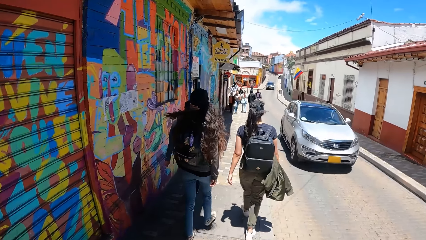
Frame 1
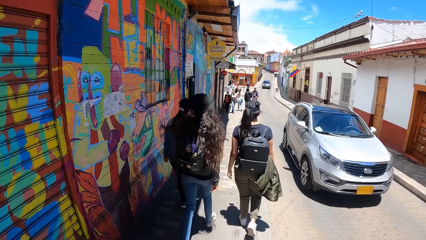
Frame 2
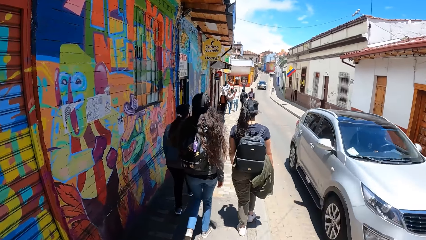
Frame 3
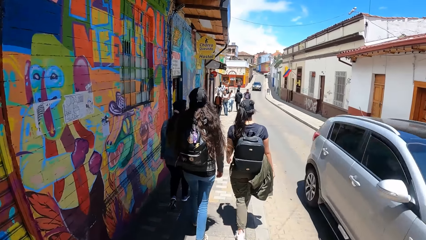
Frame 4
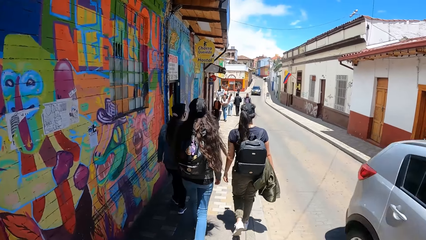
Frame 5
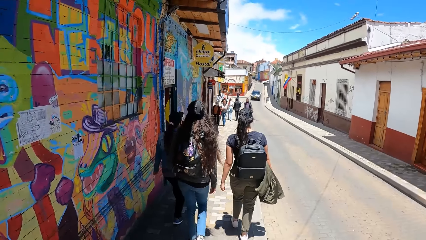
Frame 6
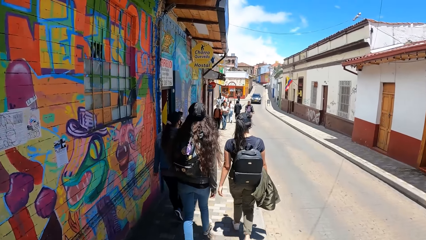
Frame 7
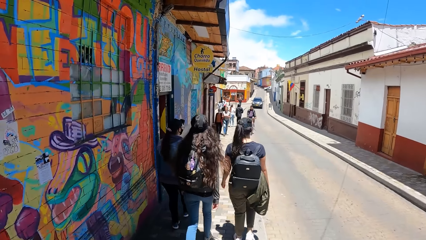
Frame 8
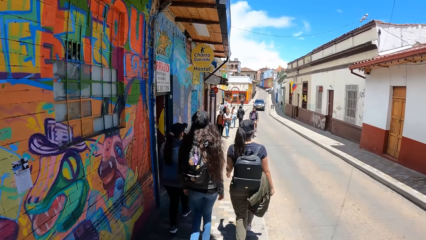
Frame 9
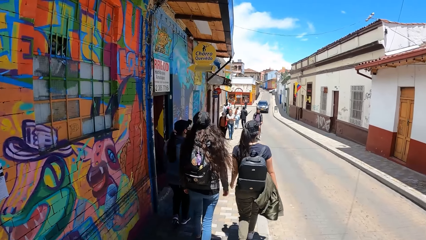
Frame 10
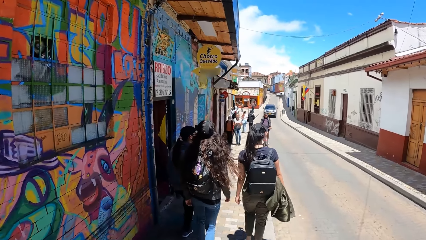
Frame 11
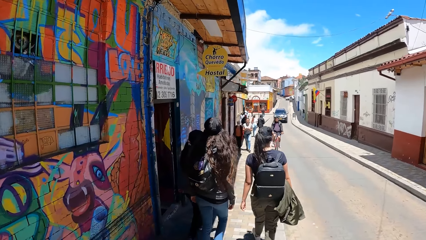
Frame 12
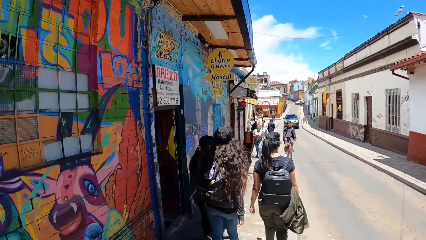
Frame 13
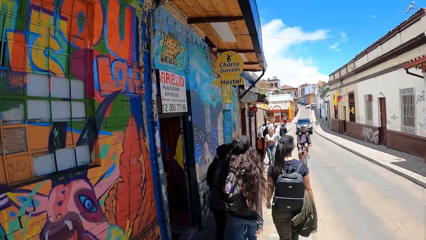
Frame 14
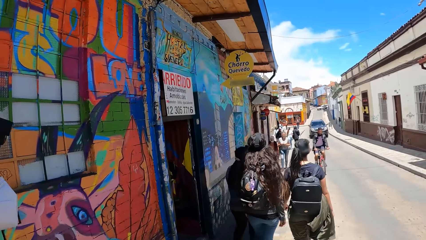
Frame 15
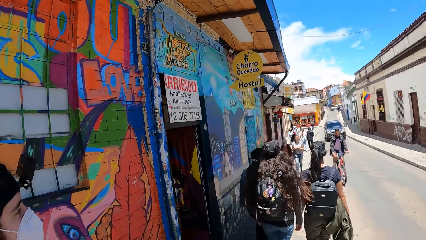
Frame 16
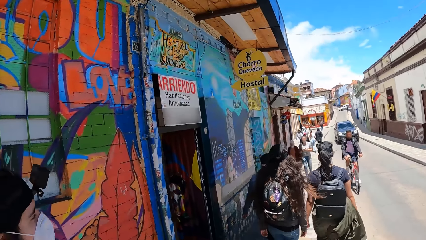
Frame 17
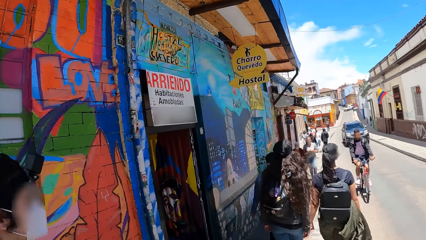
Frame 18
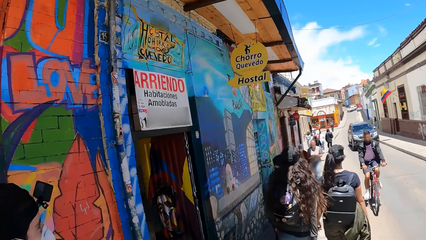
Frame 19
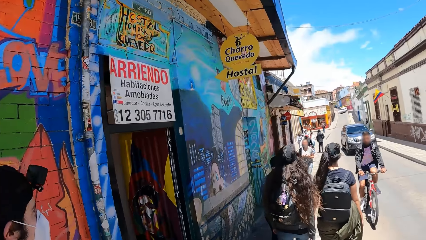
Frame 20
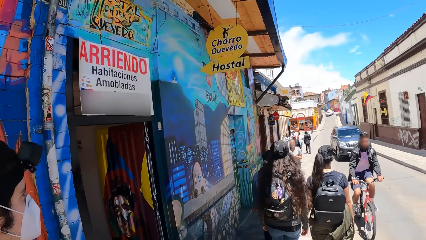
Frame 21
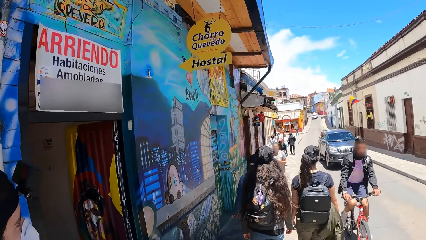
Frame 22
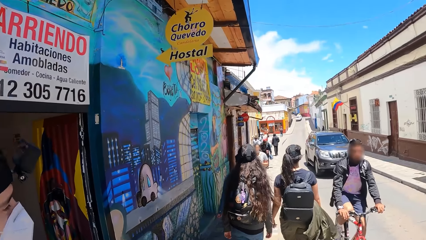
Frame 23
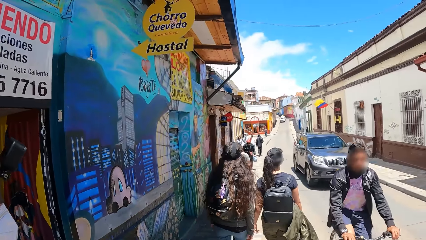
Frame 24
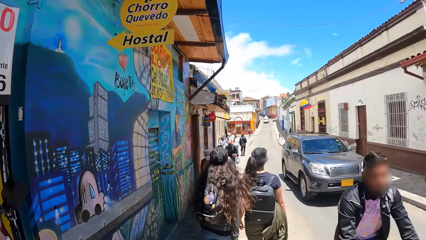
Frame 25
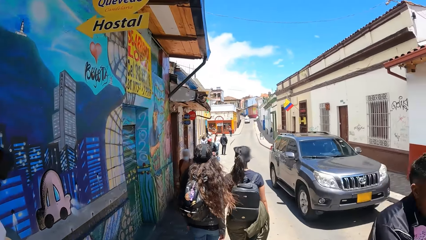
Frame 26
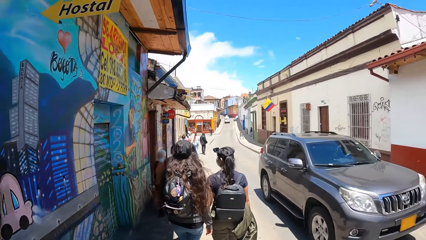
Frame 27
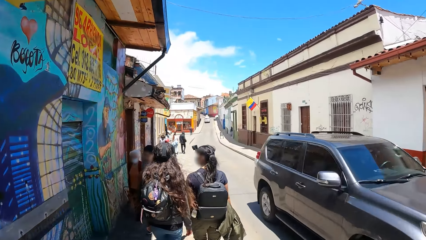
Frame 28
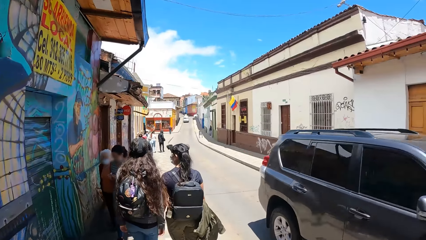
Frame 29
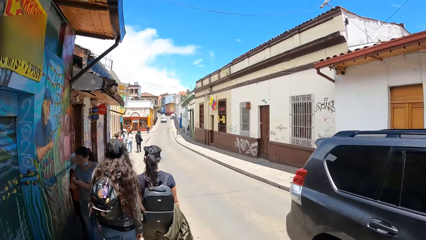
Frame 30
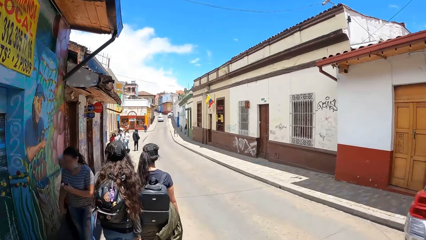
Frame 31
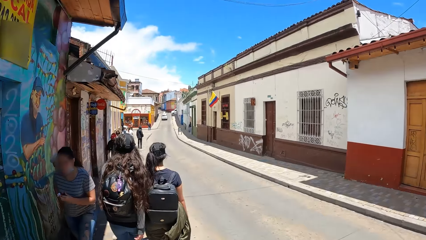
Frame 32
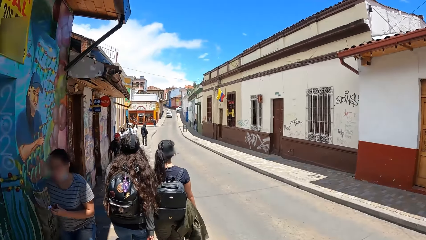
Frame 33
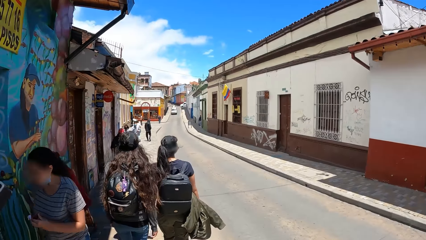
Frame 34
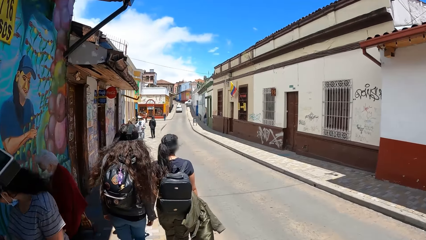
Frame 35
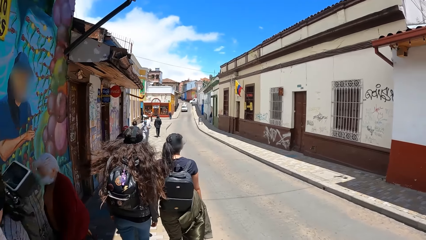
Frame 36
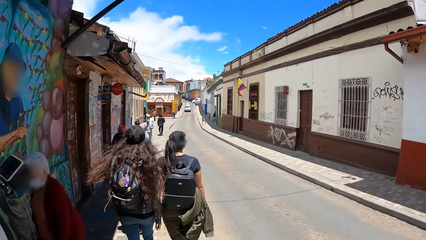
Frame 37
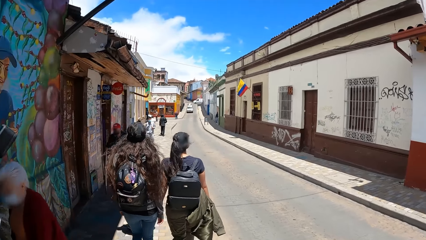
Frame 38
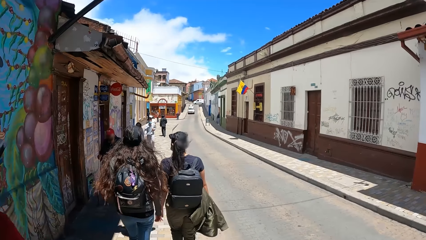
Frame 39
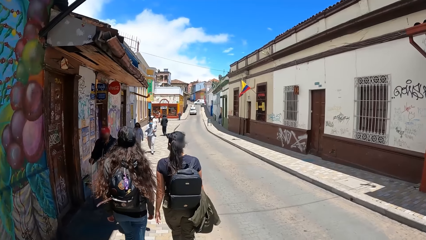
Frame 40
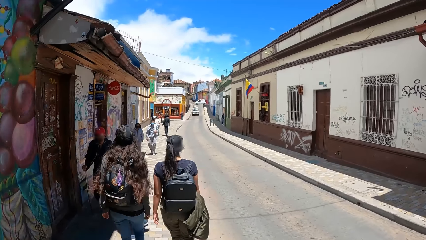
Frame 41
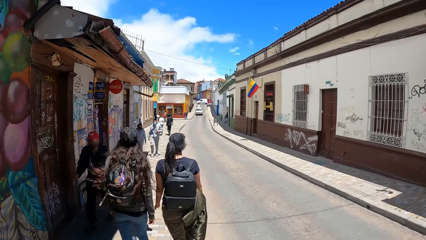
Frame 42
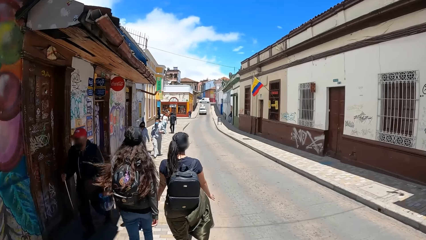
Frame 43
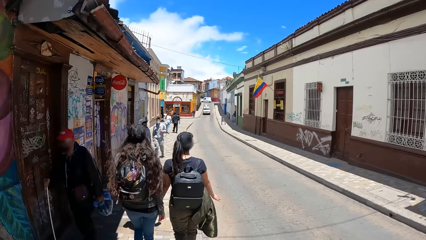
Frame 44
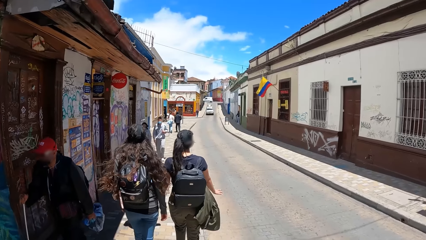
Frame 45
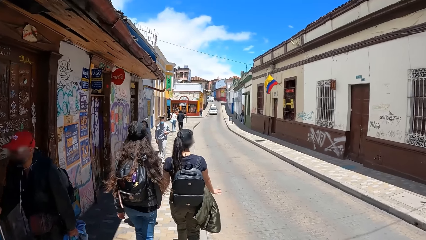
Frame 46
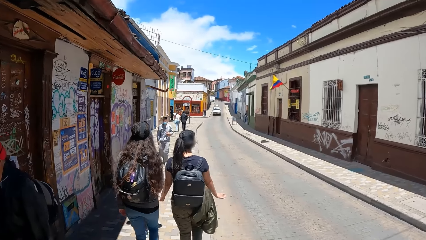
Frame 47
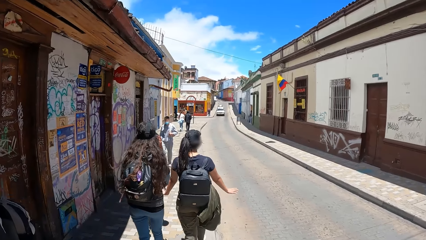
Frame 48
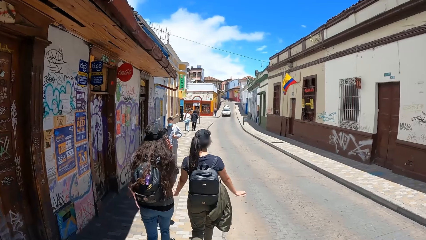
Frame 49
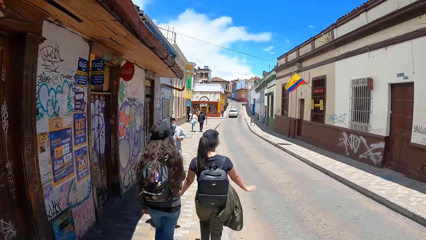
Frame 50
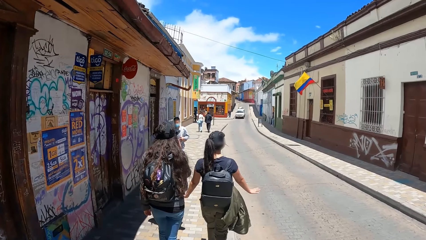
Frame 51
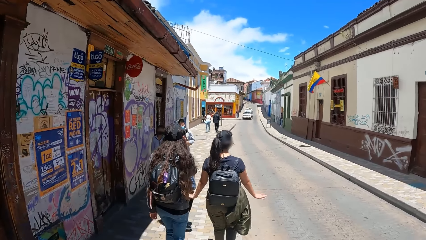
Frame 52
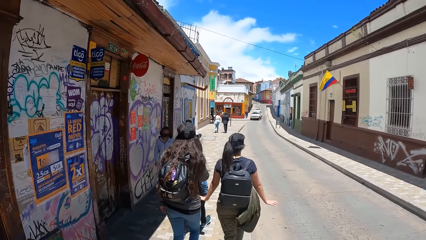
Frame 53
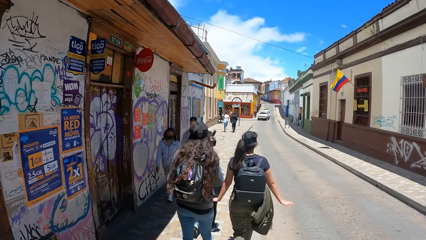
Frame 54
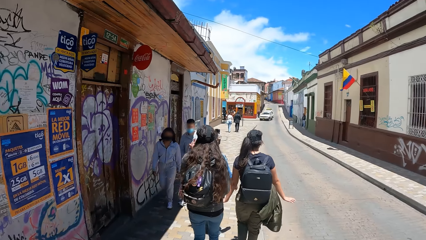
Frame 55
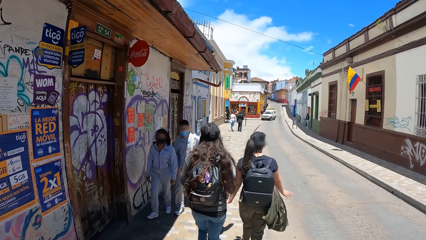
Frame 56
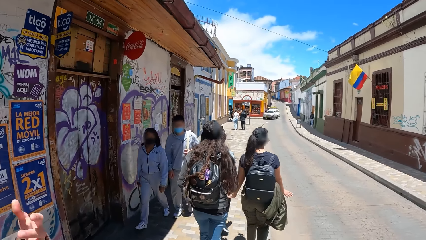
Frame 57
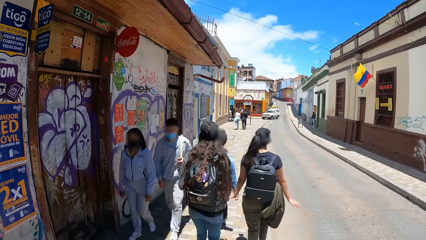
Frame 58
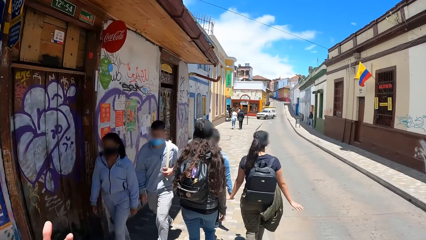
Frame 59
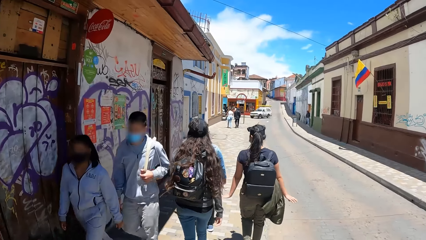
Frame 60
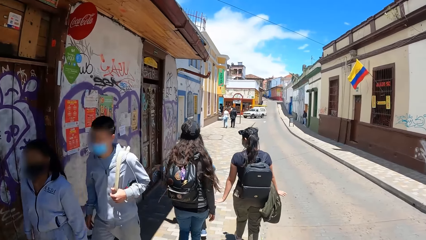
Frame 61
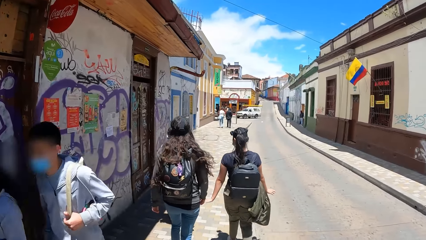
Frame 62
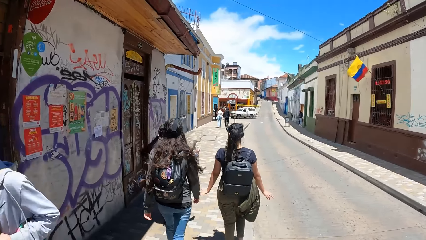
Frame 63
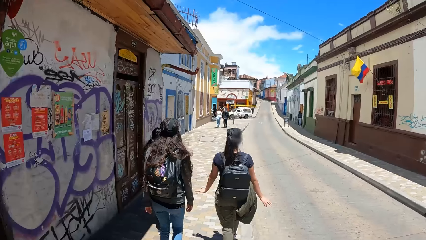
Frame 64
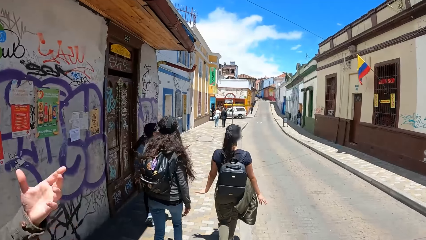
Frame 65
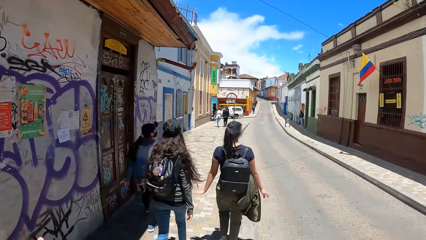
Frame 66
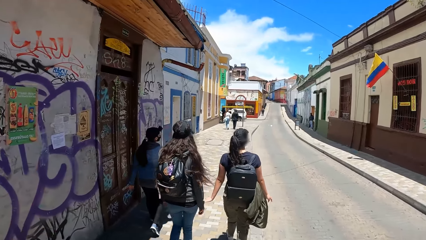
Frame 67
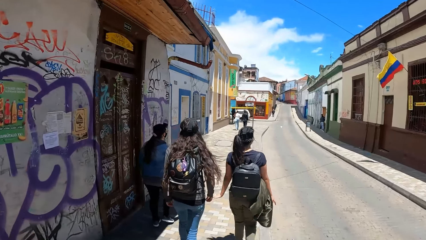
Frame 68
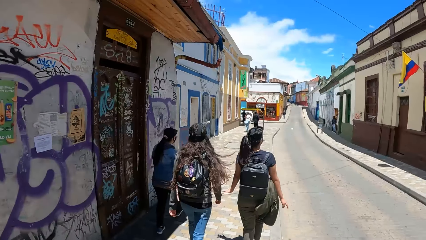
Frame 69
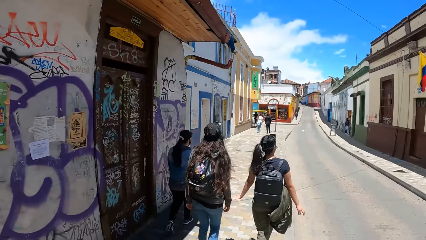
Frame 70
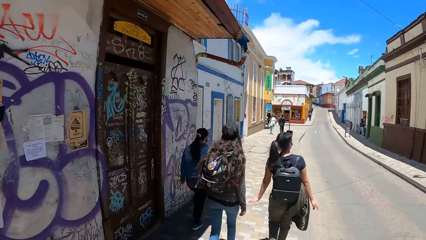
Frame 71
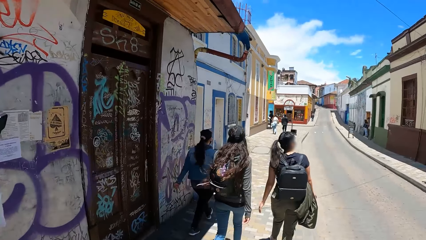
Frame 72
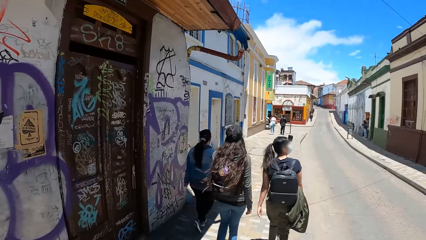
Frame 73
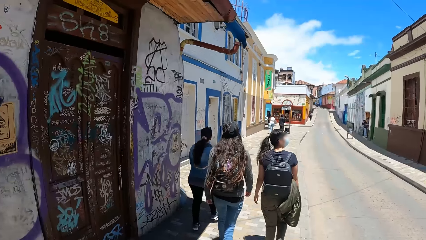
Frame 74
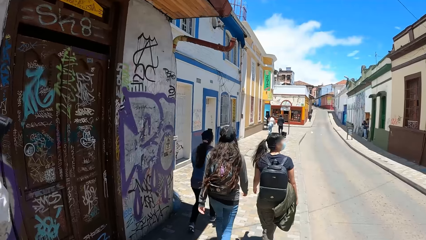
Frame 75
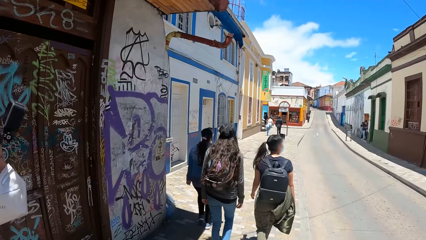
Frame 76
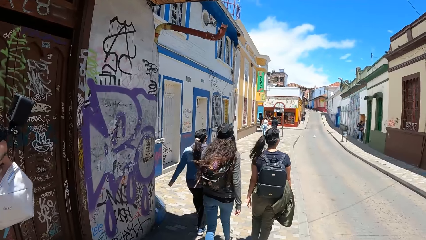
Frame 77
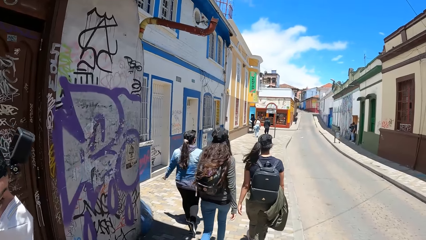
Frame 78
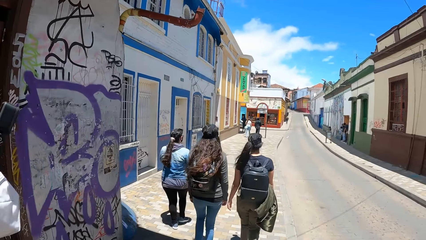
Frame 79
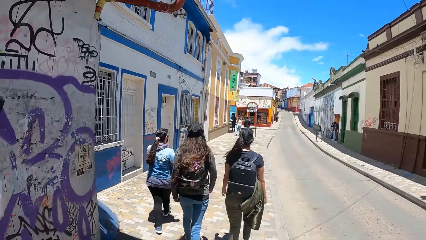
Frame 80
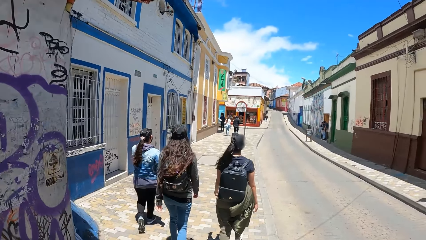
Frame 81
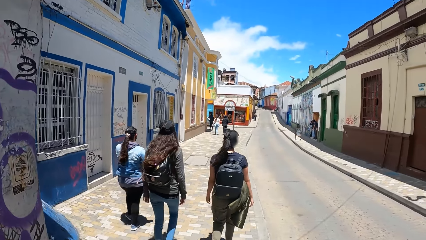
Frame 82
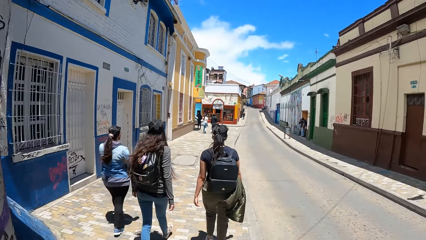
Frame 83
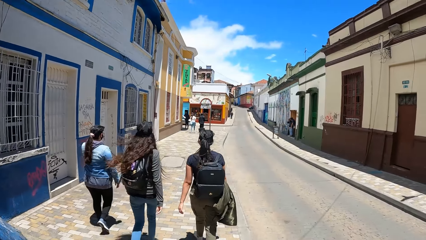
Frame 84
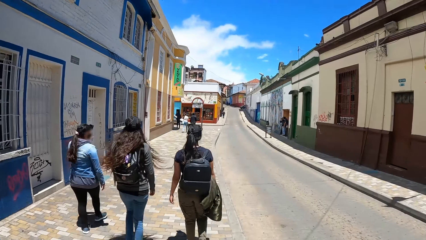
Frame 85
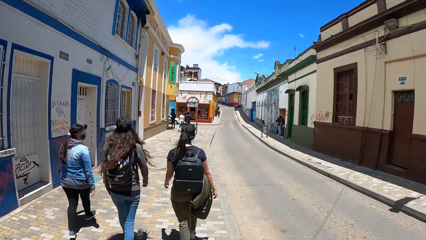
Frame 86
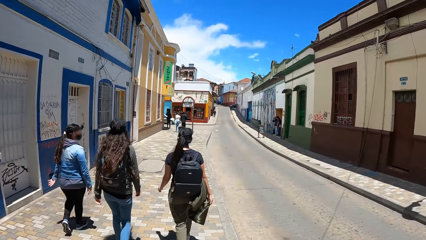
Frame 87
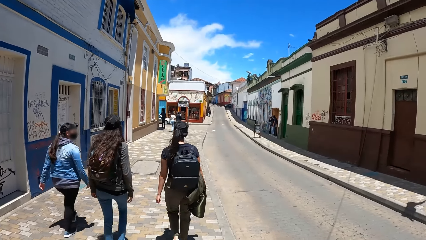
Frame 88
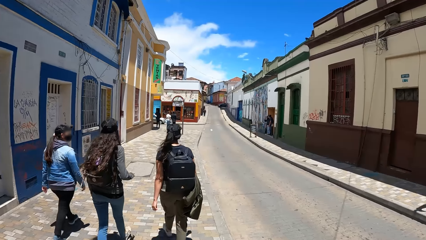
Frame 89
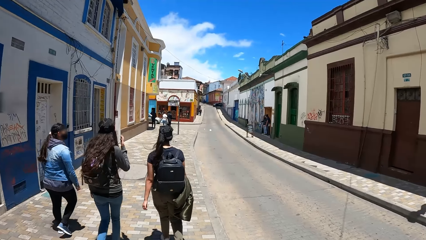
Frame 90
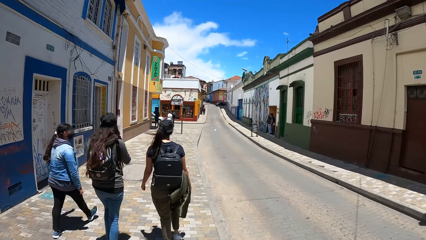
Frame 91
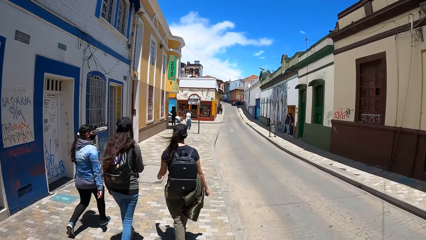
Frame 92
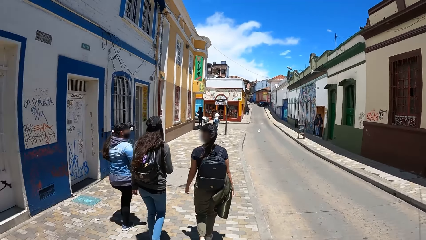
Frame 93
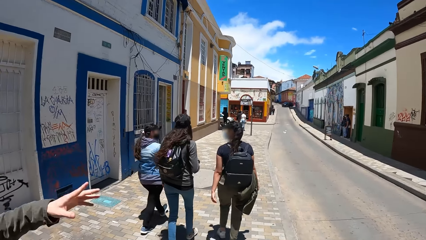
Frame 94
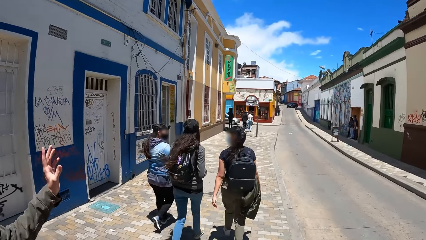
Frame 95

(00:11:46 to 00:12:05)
A white car drives past the camera wearer. A black bicycle drives past the camera wearer. A white car drives past the camera wearer. The camera wearer talks to a man.
